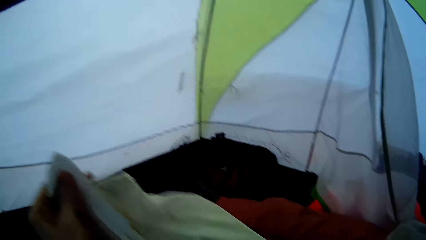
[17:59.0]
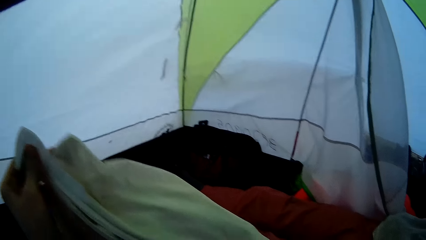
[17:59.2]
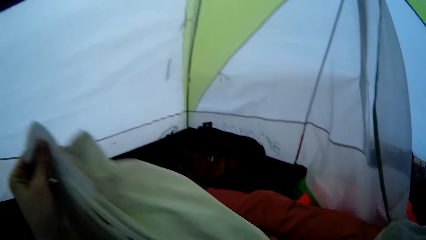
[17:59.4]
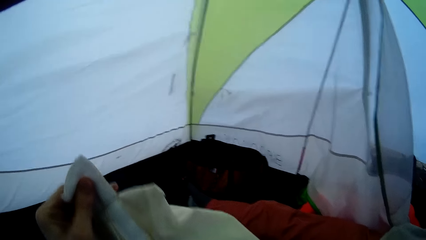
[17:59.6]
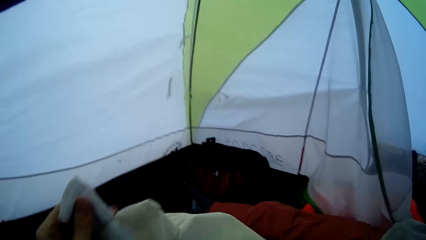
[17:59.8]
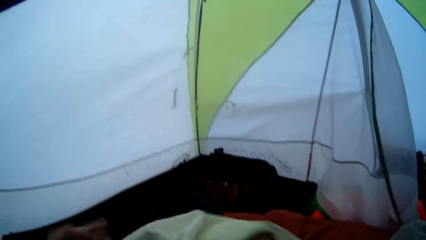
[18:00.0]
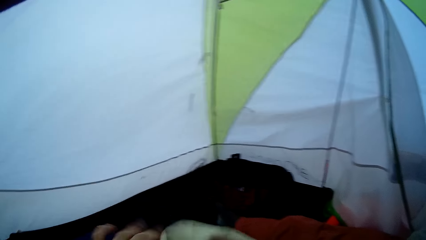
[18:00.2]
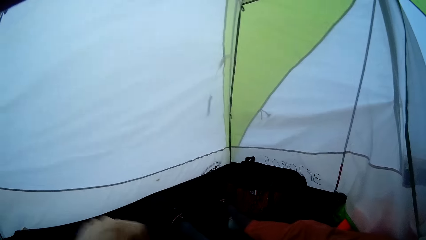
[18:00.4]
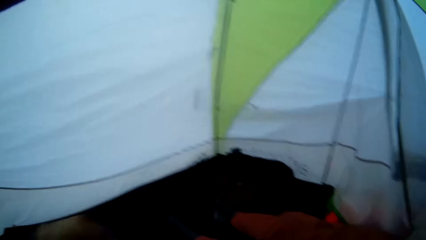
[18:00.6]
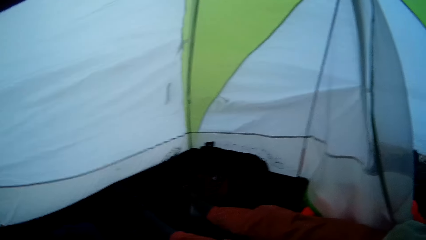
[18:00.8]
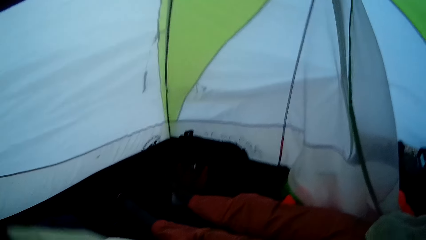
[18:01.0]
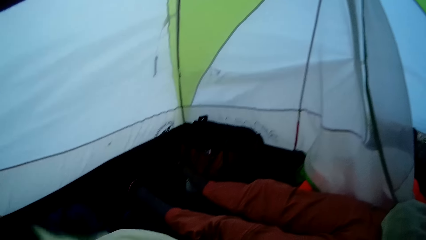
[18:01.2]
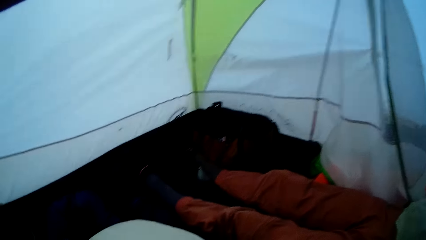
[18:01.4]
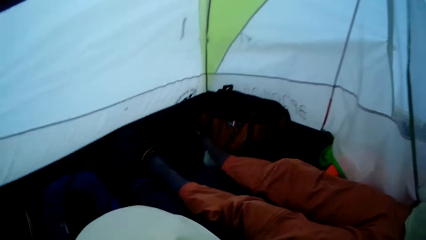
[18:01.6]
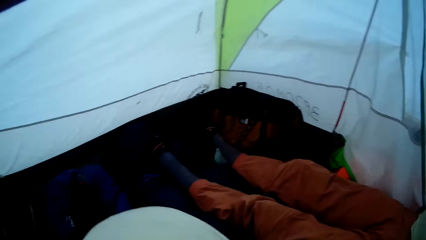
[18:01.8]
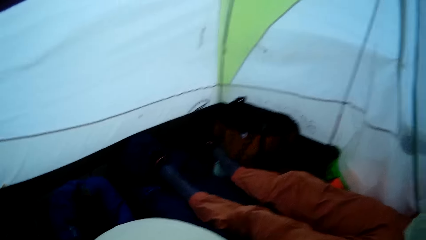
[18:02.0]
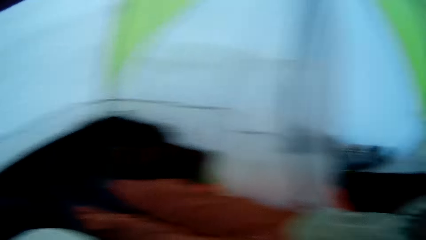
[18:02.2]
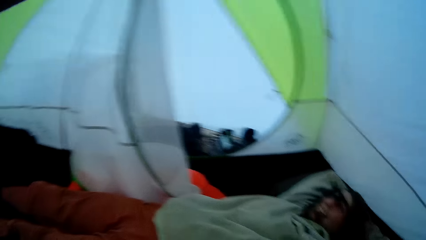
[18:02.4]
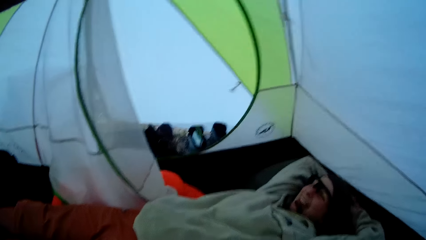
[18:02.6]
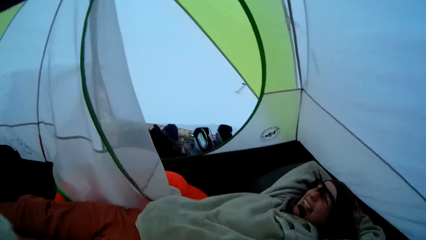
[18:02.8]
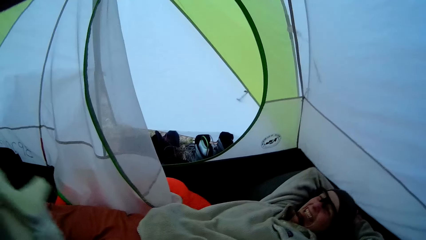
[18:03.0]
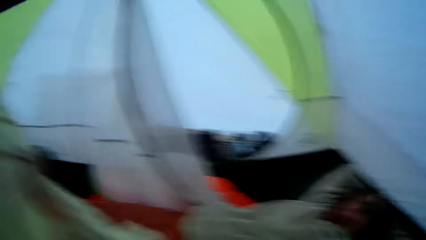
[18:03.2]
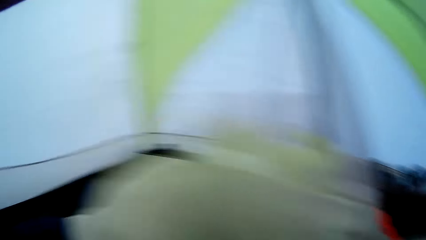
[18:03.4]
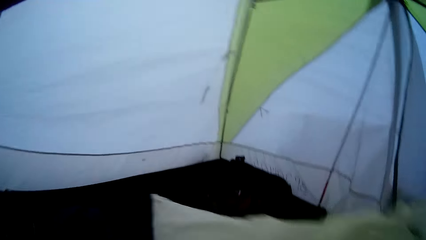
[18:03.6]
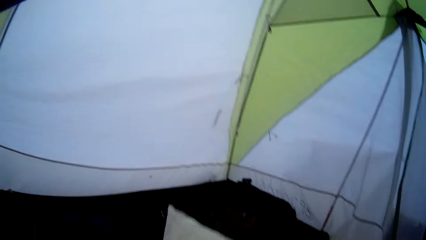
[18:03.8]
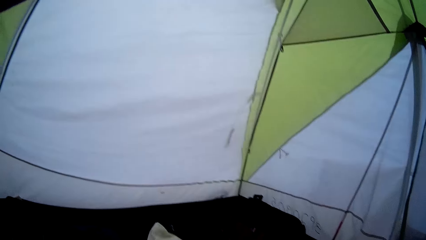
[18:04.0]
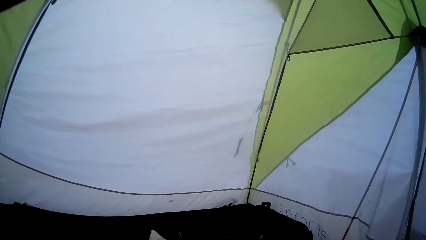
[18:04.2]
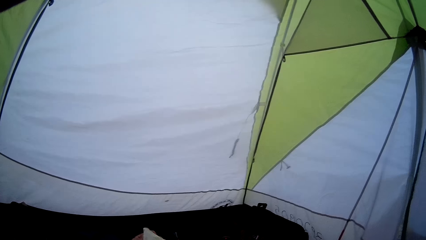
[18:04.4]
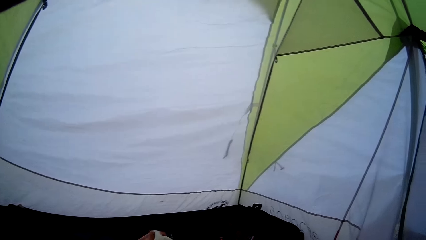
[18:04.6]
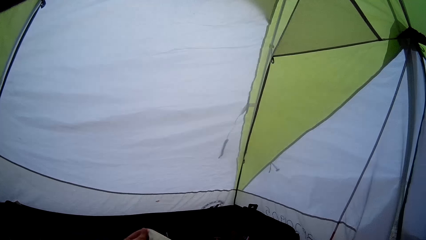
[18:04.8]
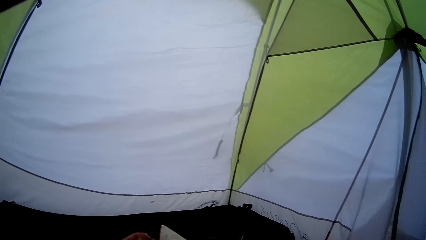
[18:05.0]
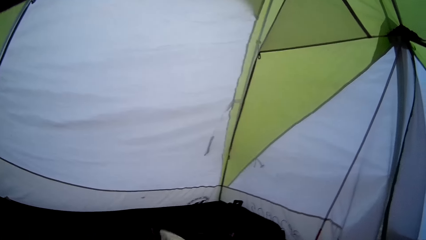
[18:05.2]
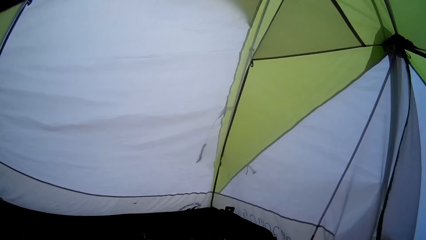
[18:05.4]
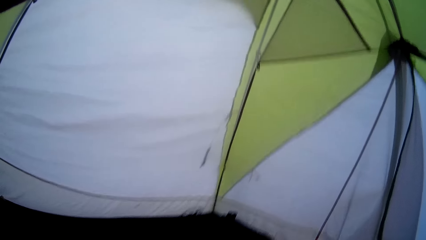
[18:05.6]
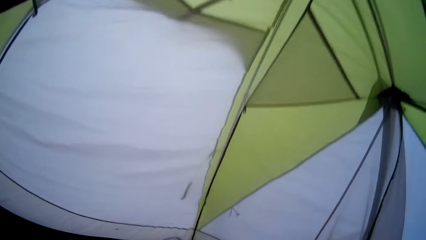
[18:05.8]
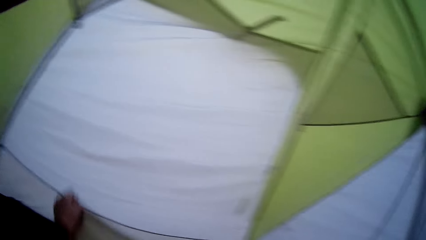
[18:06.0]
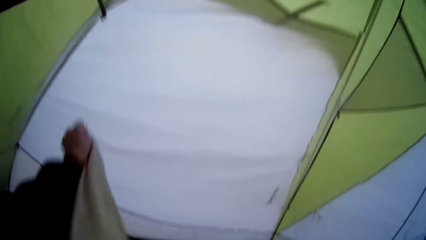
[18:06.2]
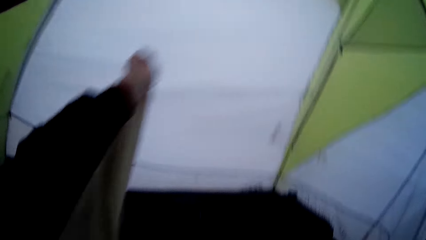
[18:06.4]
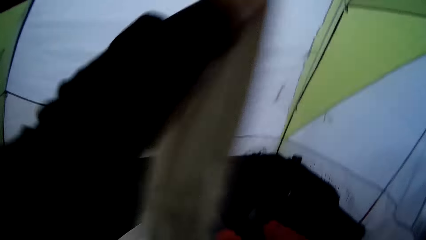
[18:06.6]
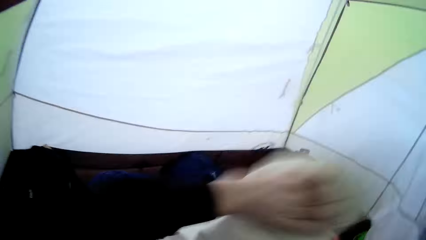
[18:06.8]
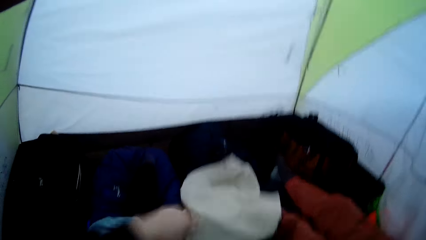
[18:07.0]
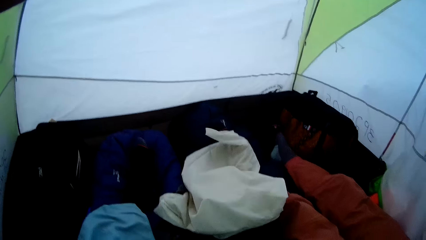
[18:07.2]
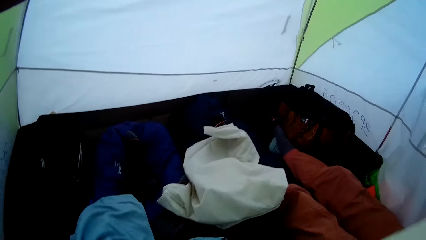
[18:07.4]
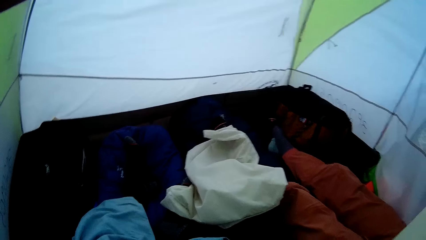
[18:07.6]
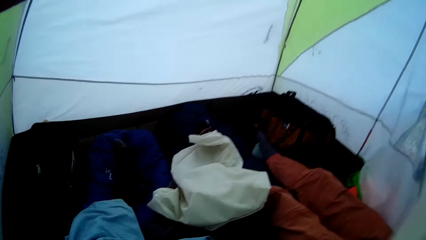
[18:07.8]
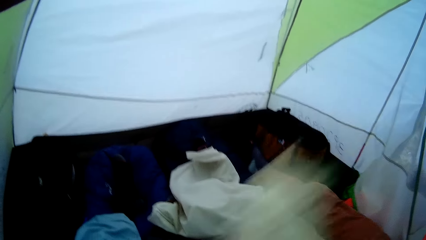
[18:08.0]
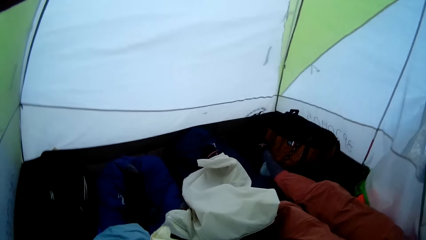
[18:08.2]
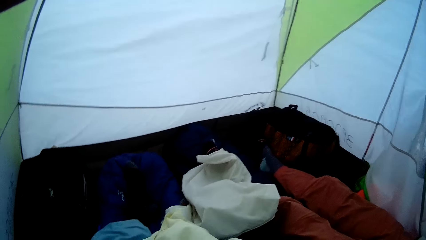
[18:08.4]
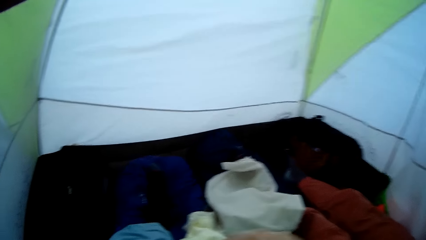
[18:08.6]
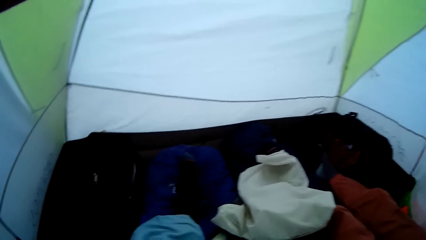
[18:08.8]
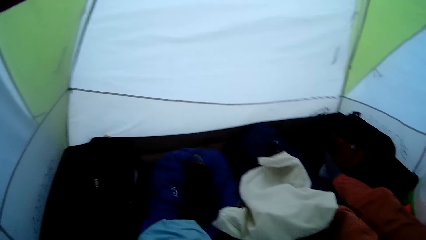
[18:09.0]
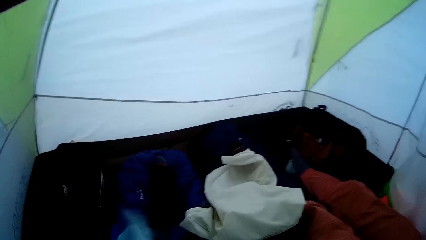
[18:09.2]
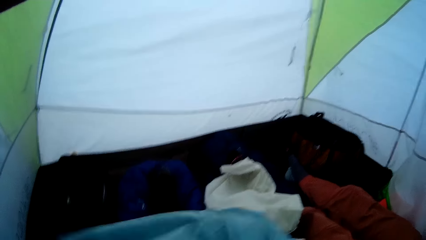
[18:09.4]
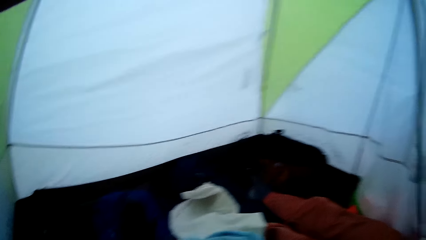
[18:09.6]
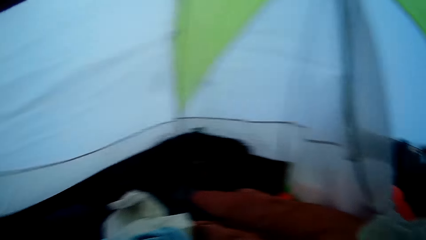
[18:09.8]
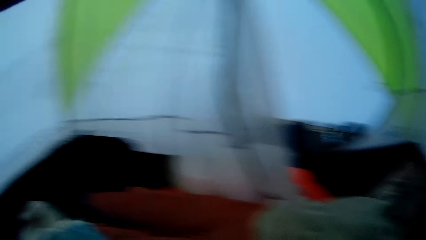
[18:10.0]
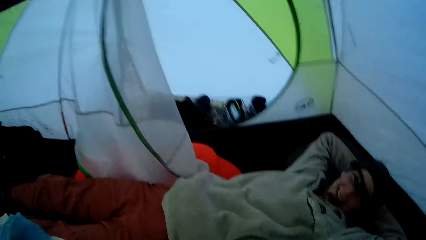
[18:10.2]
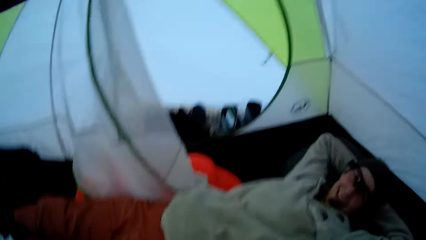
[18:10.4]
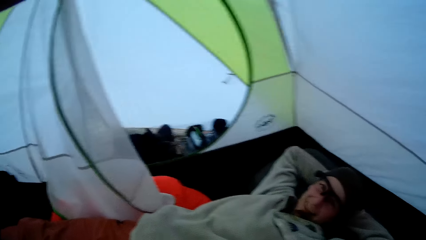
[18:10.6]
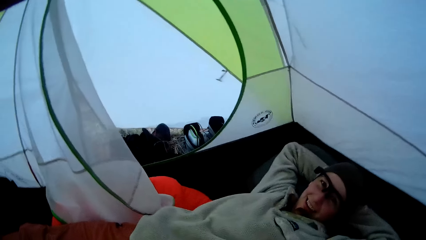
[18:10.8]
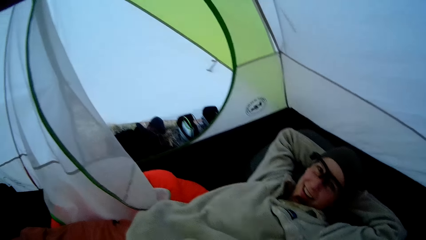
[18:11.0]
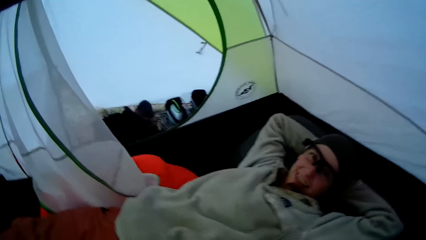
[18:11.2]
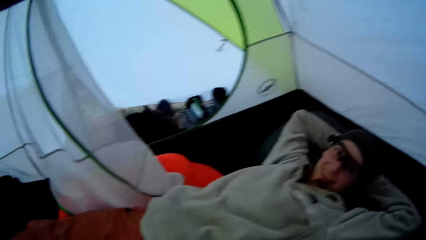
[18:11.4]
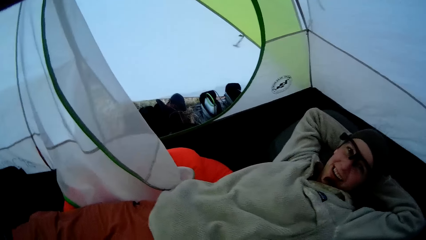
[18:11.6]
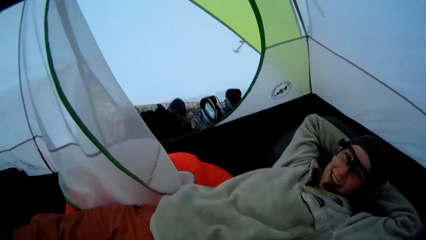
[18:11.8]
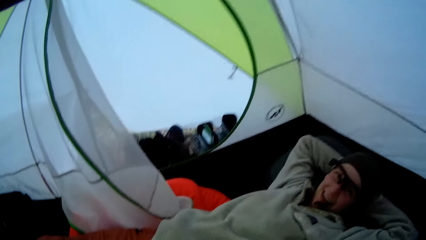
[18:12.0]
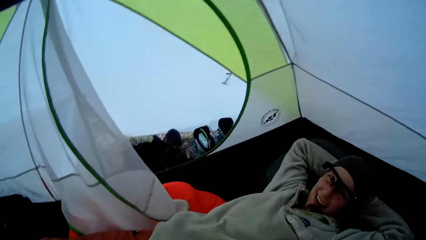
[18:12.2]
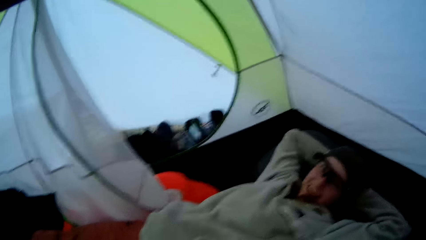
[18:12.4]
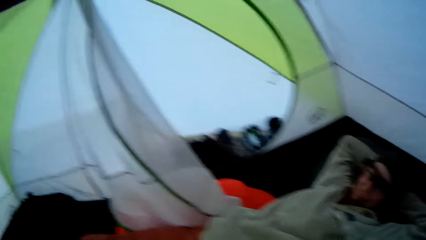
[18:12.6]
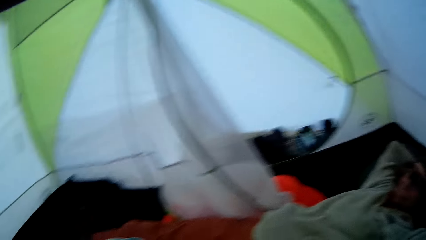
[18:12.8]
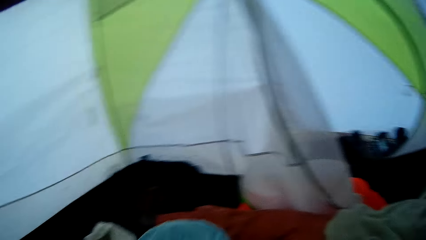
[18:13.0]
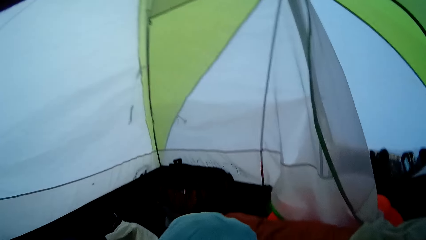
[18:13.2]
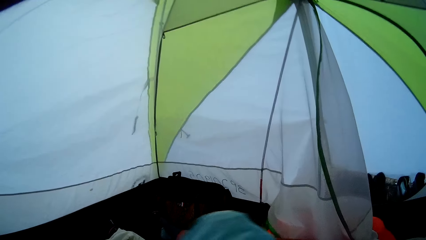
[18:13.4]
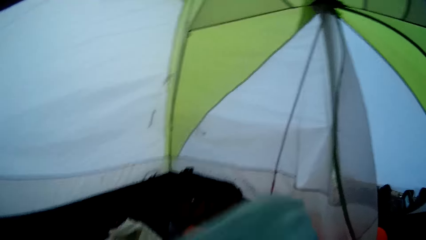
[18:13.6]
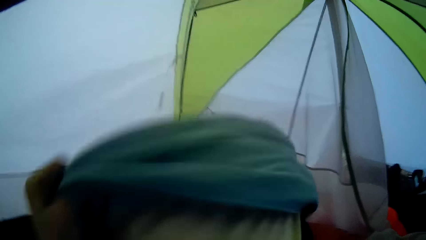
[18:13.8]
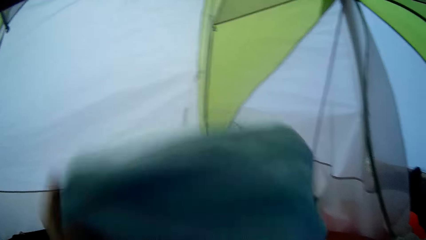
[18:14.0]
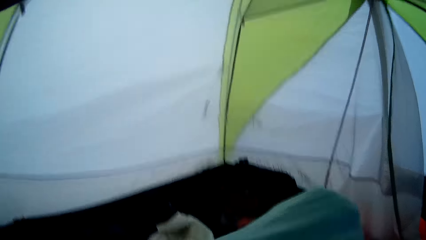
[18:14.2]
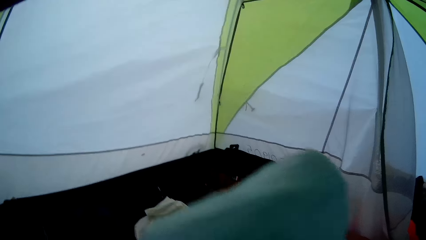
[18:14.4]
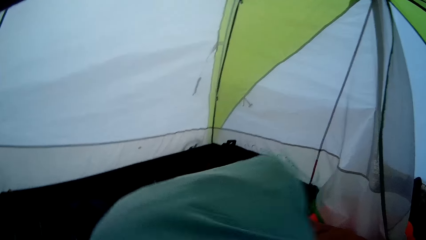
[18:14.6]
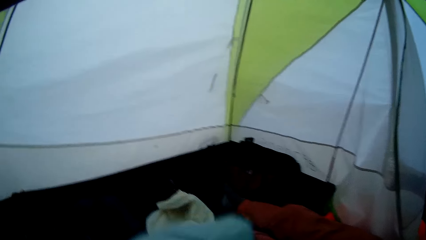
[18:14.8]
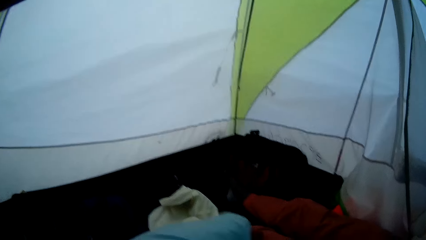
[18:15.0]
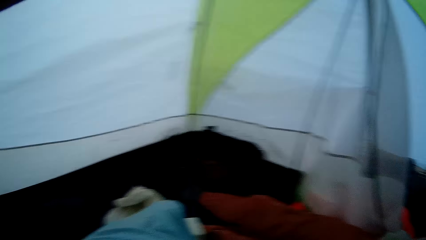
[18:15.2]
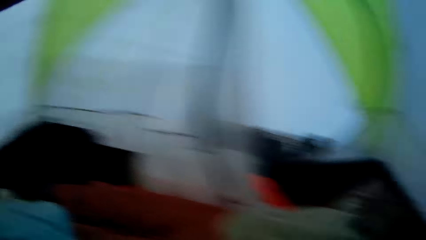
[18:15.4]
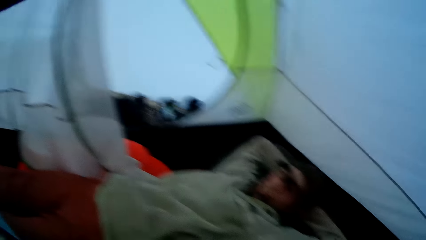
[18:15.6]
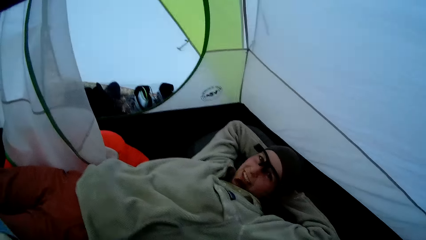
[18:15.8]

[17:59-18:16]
The camera wearer turns a pillow. They drop a pillow case. They drop something. They lift the pillow and put the pillow into the pillow case.
